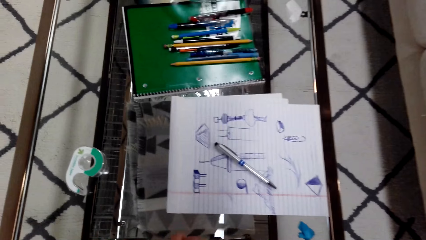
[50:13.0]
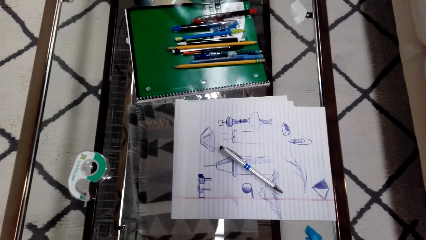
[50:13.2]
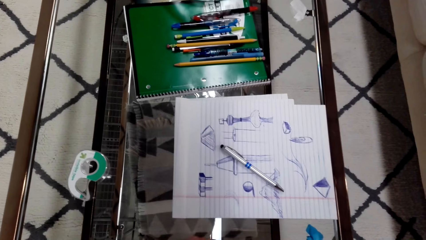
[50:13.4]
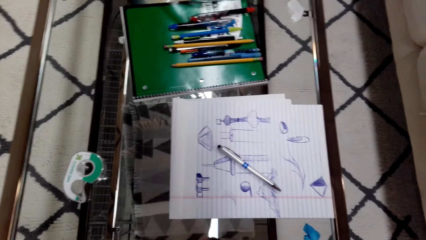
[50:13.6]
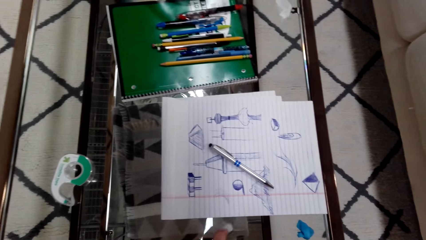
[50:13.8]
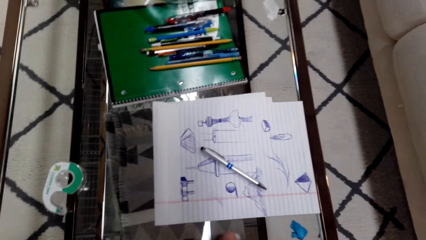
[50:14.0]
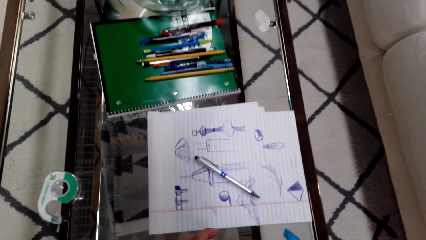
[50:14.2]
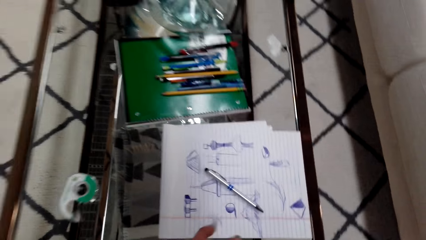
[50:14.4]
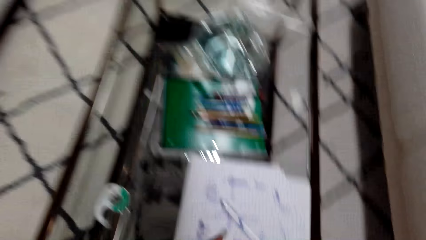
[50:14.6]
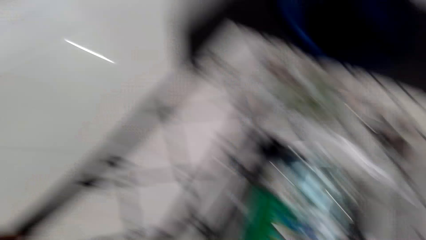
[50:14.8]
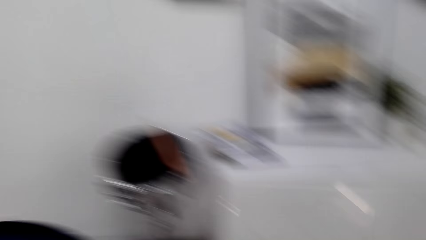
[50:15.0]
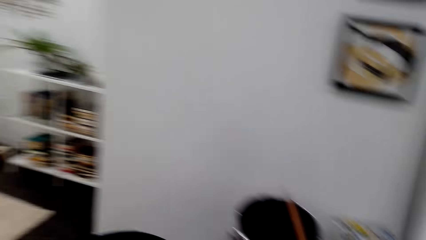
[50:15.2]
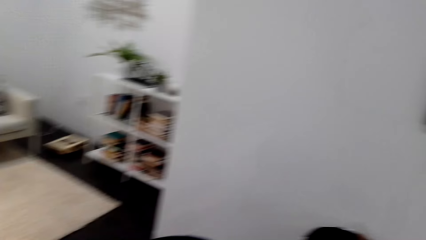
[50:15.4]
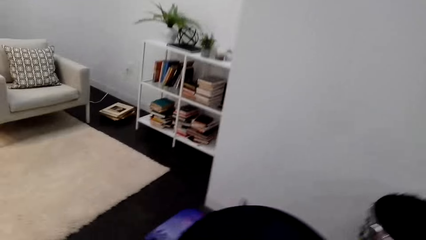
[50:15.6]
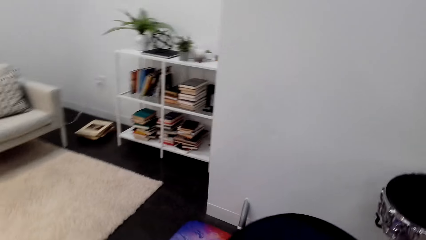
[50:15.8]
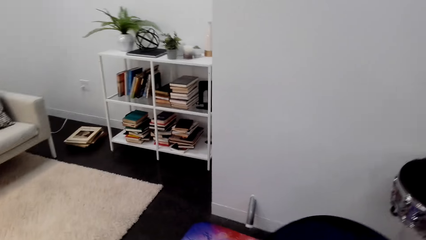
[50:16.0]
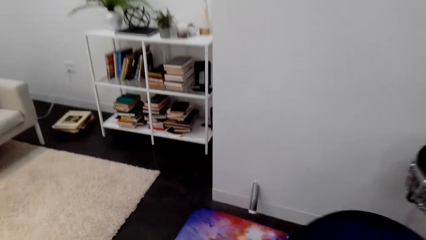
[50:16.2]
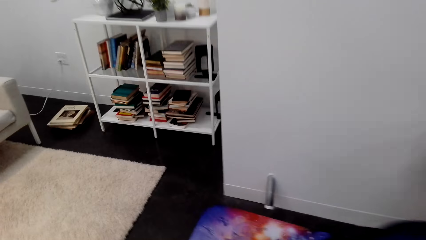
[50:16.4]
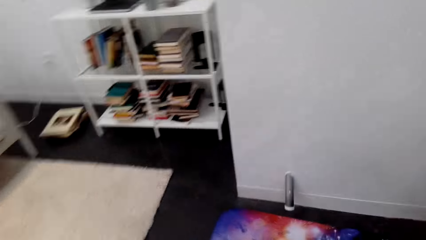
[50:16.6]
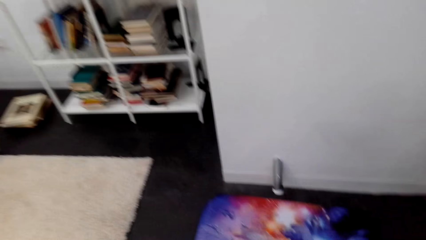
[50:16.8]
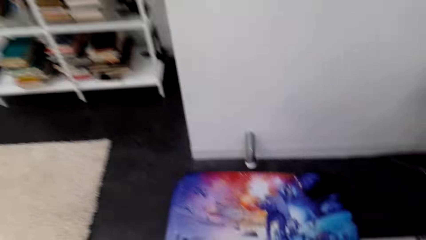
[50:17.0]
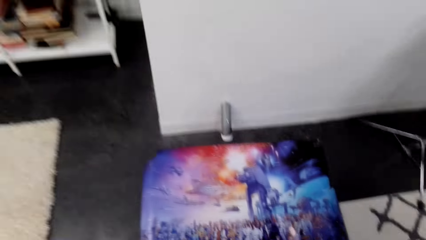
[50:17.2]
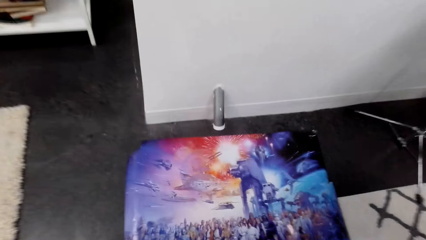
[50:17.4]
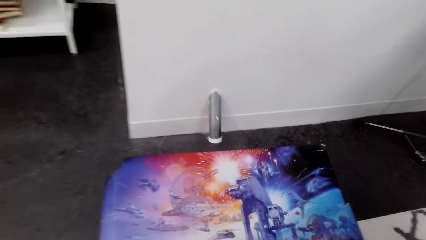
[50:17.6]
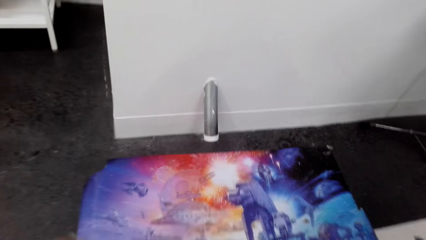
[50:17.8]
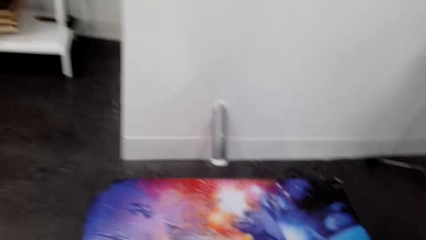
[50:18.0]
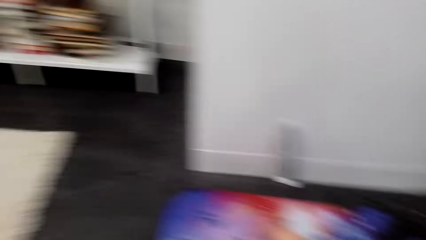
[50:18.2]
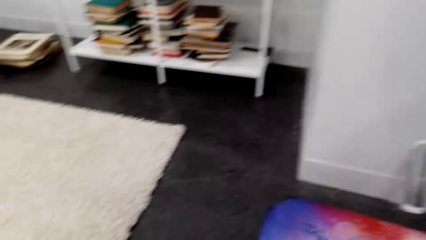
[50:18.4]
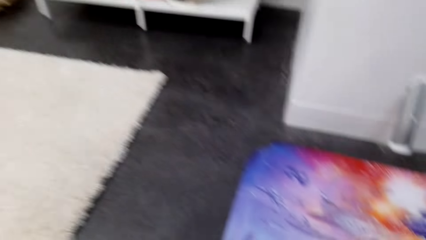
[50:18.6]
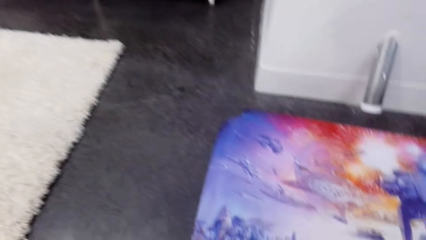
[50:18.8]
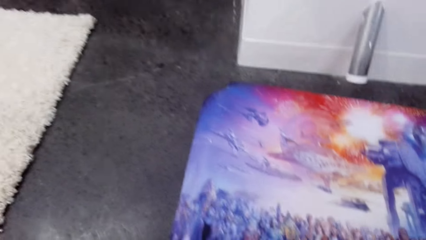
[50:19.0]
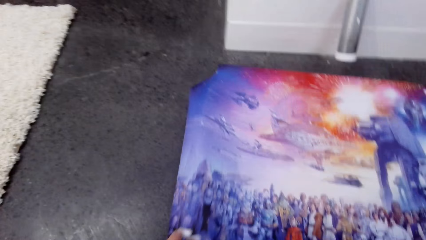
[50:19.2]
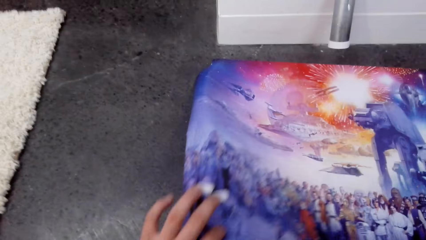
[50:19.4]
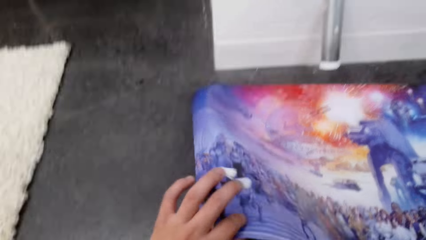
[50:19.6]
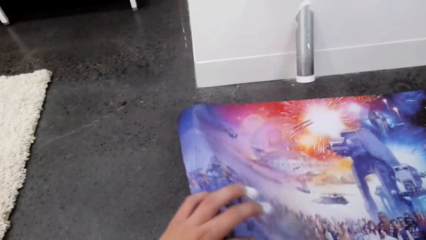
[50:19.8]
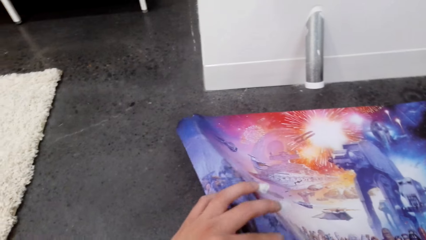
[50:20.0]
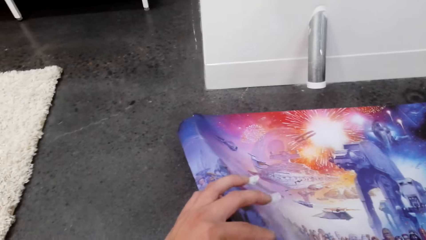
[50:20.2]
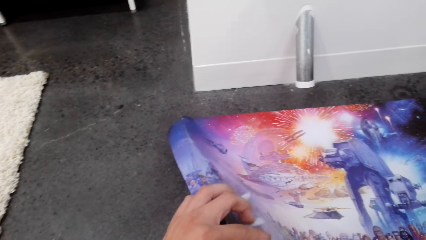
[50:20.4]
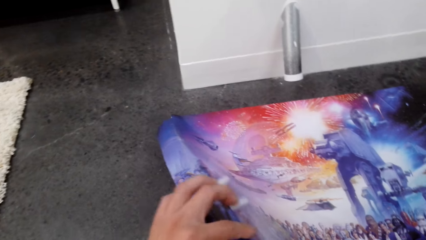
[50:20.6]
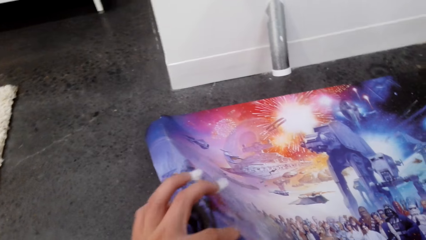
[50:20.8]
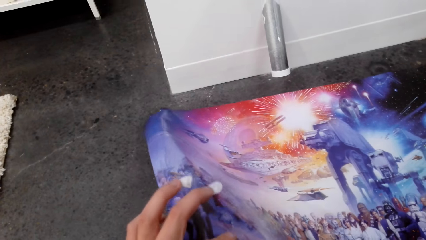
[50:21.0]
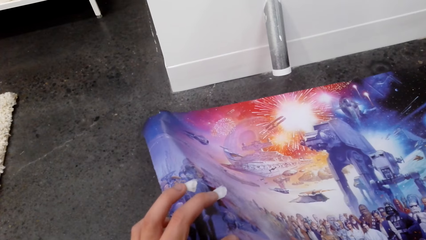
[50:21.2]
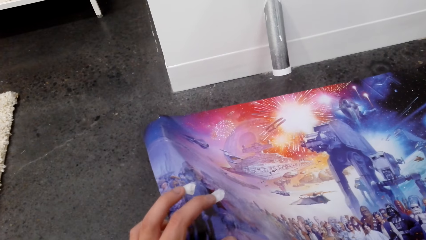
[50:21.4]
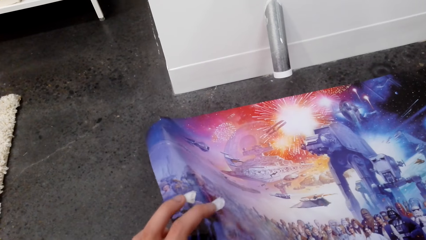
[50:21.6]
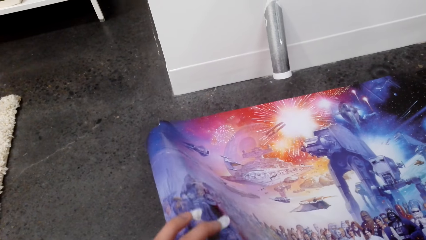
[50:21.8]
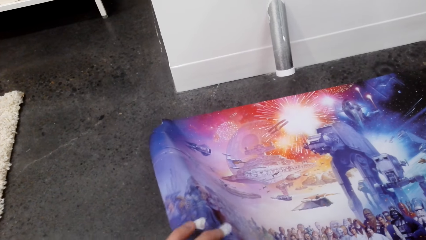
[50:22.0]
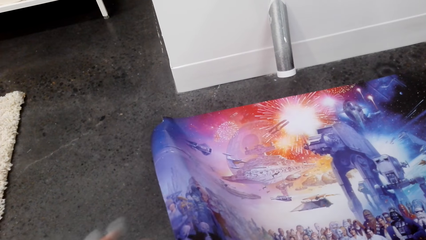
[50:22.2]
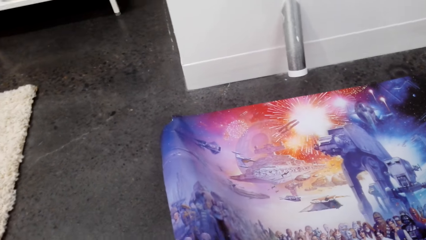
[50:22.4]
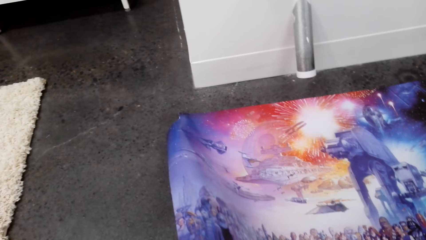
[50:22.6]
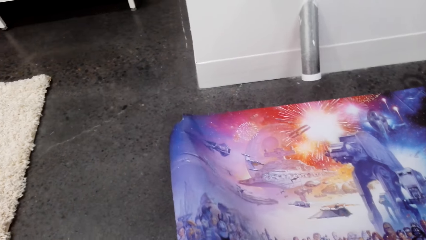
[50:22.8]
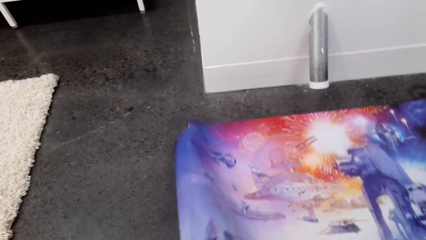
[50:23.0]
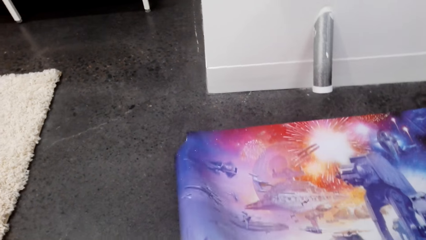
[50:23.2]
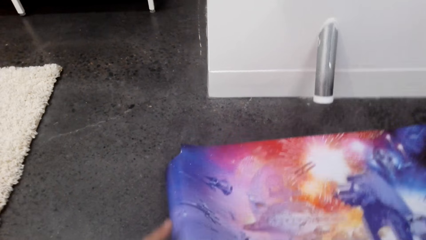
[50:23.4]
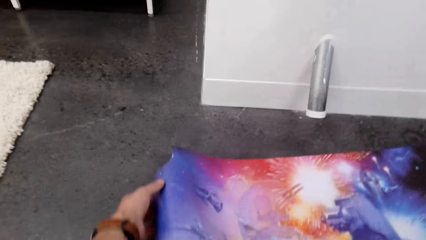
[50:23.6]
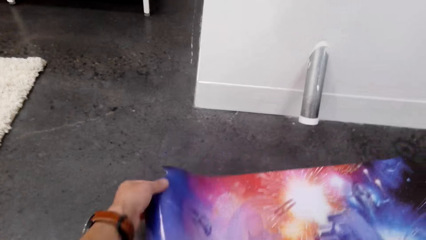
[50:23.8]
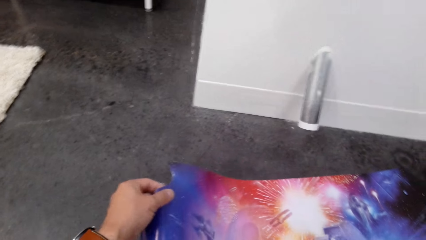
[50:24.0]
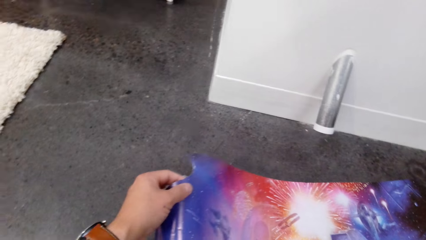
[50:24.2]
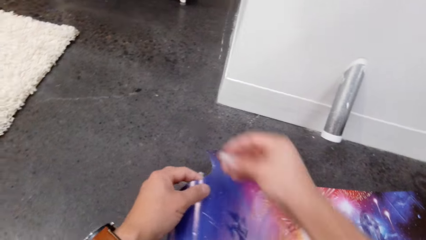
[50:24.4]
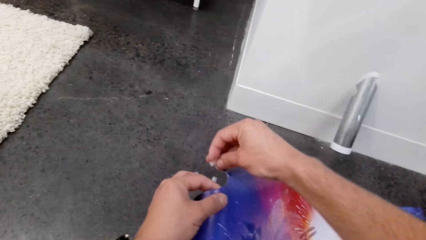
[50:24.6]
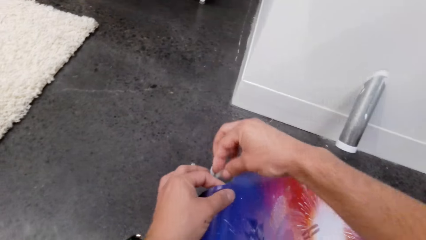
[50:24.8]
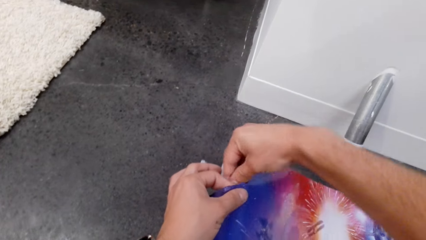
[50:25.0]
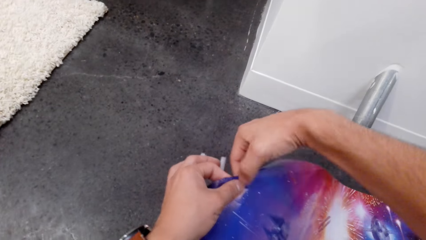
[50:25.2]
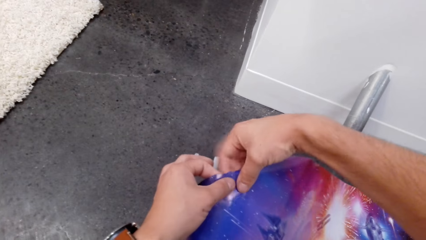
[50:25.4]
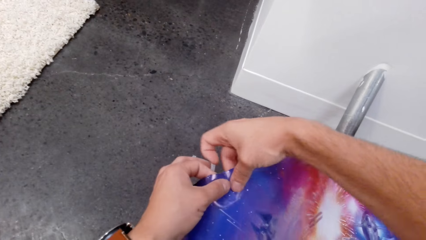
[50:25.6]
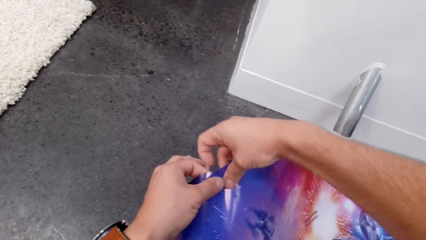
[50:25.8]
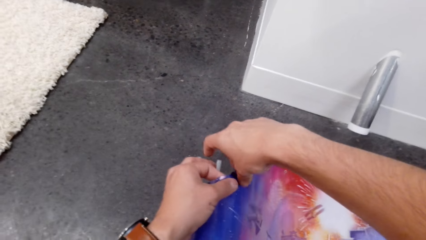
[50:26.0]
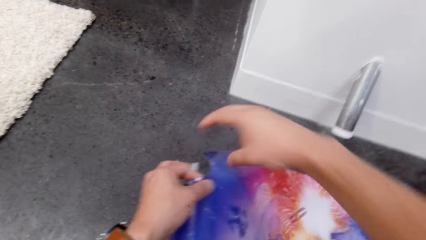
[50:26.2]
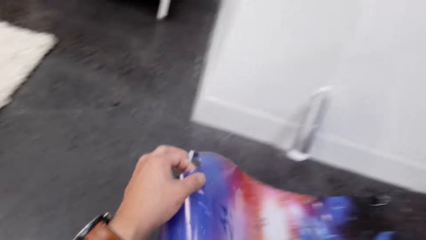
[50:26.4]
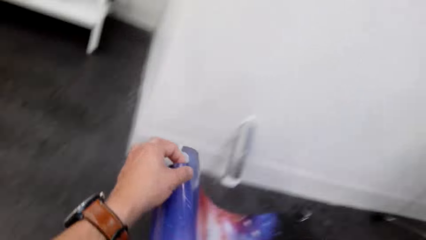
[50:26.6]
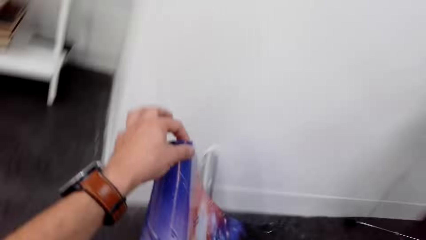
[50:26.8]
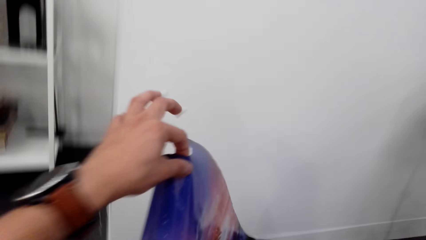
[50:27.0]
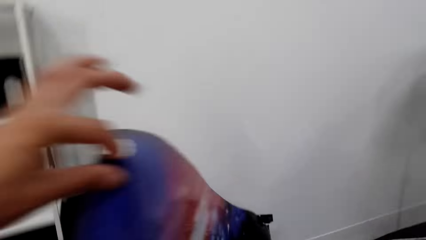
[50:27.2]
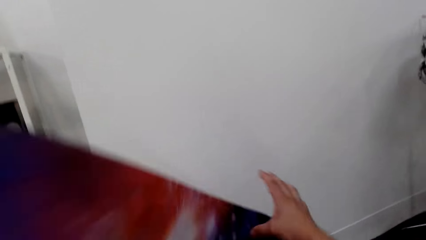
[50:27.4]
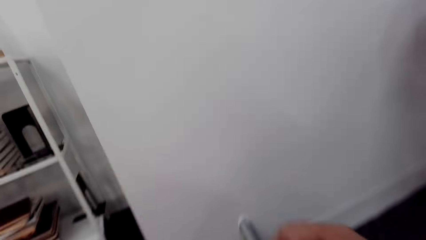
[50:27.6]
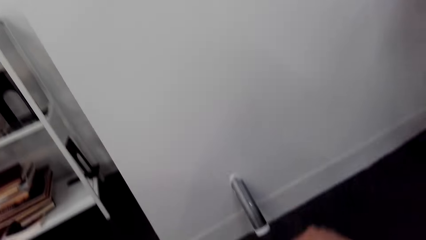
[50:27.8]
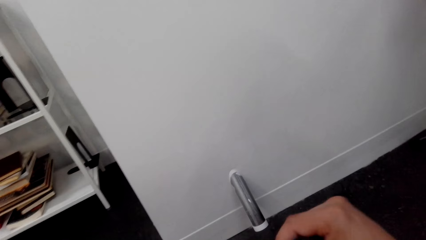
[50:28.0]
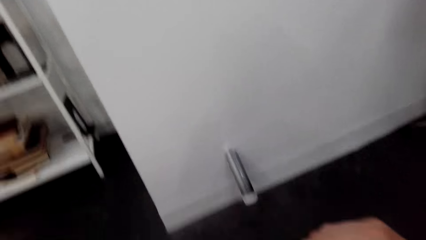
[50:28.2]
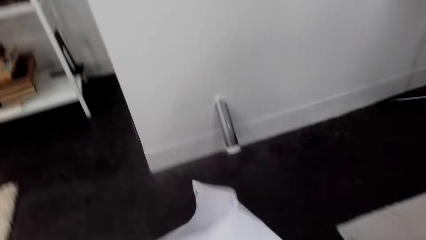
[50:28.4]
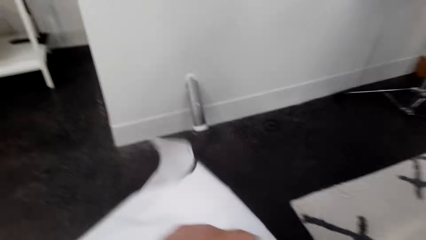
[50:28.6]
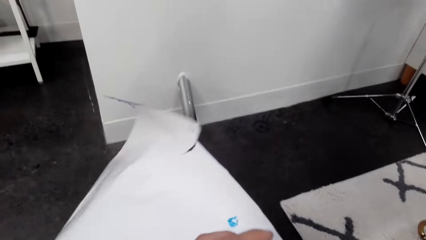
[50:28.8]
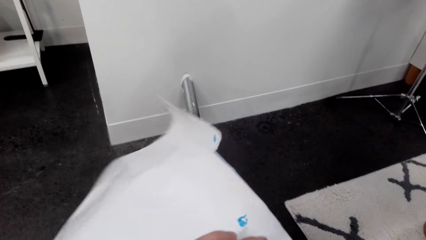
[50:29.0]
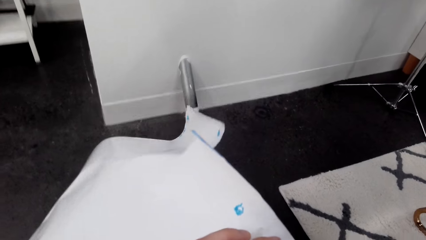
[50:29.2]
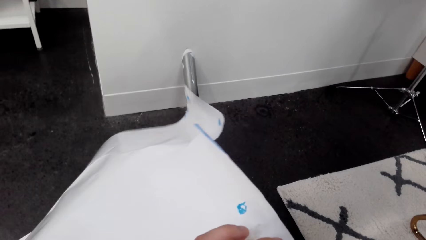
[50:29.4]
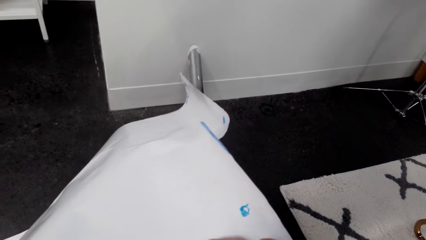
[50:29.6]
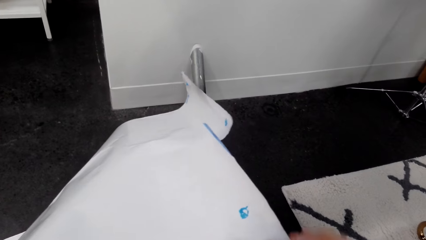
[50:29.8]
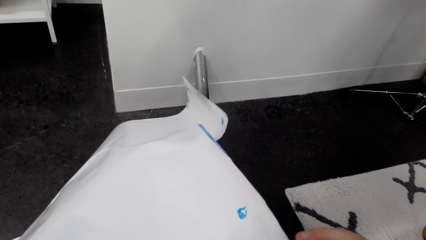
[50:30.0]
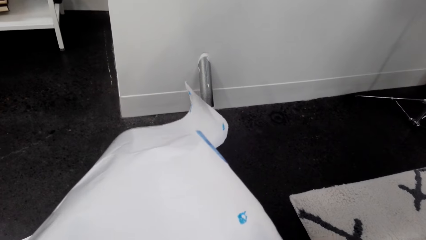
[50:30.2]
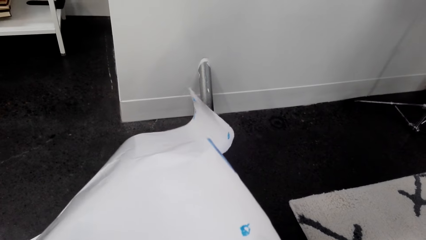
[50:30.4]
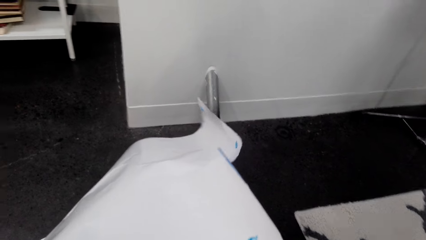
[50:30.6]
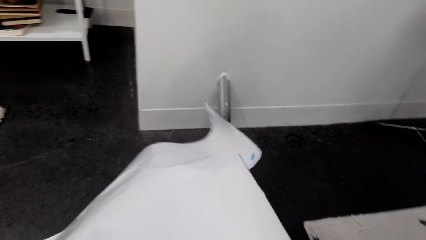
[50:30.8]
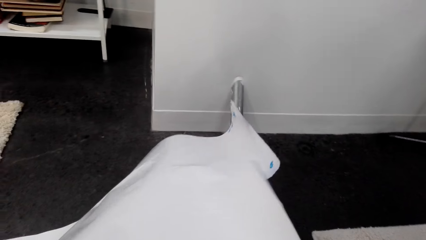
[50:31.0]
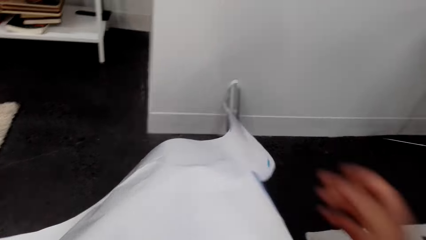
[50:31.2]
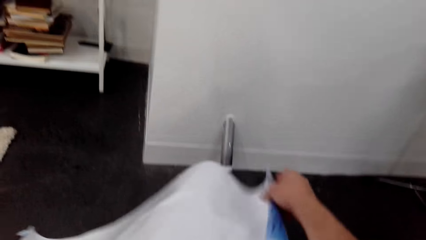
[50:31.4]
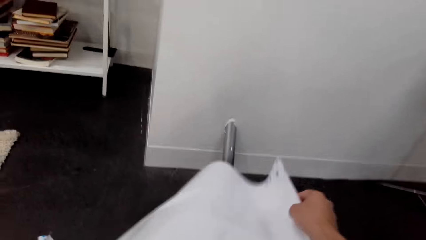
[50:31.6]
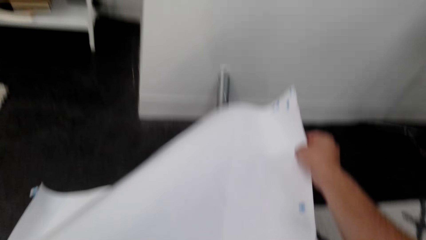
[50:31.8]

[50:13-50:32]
The camera wearer looks around. They walk around the room. They lift a painting. They move the wallpaper. They align the wallpaper on the floor. They hold the wallpaper. They hold it again. They cut the wallpaper.
